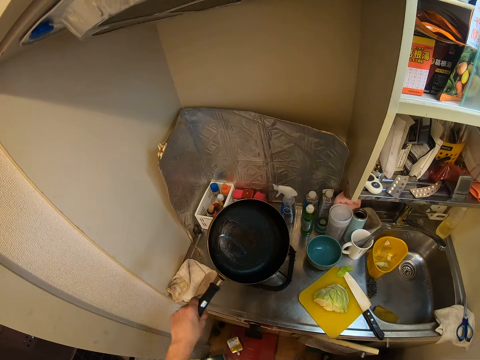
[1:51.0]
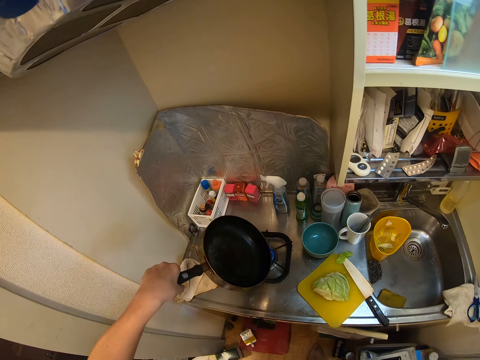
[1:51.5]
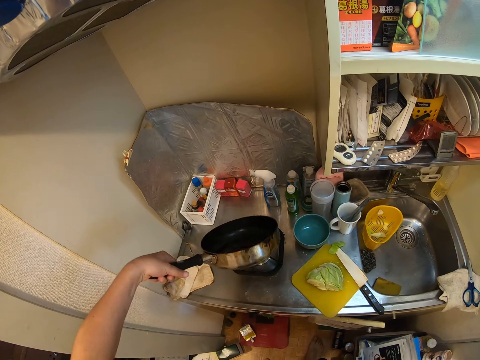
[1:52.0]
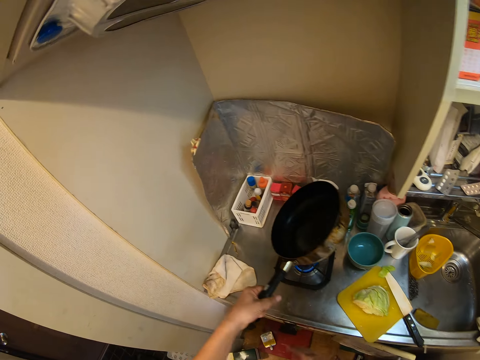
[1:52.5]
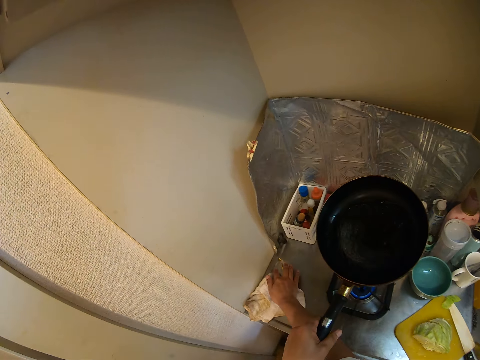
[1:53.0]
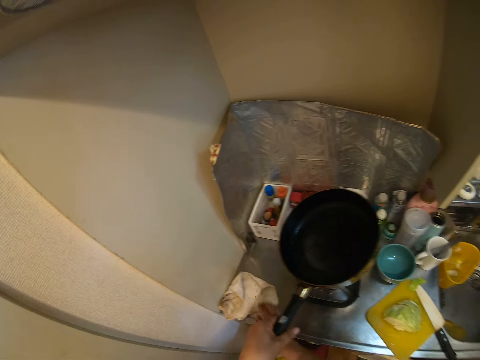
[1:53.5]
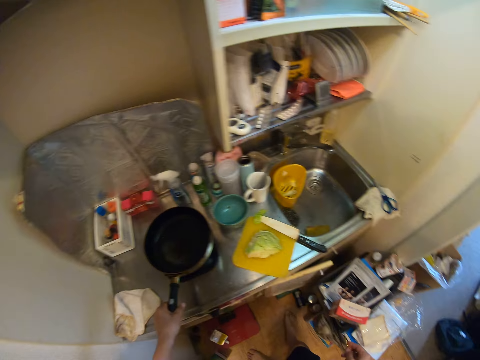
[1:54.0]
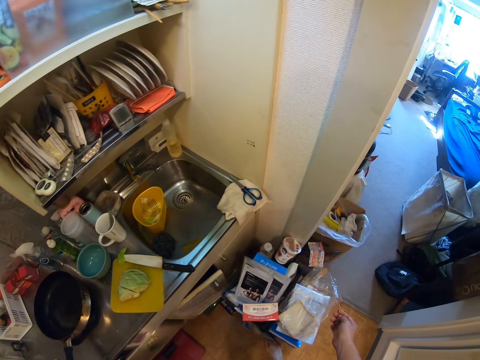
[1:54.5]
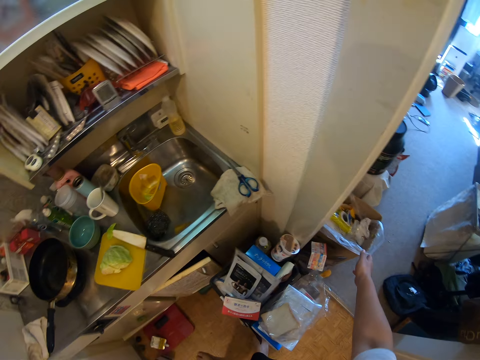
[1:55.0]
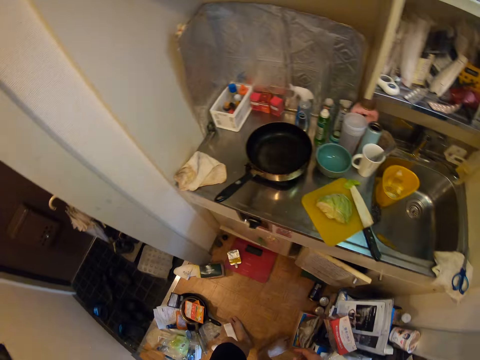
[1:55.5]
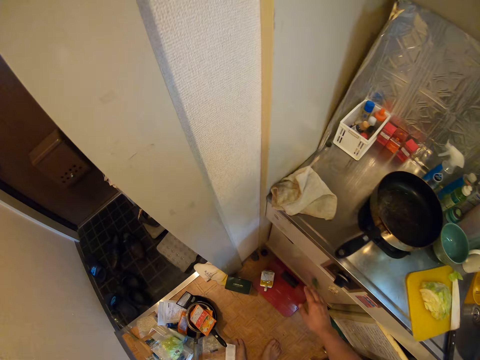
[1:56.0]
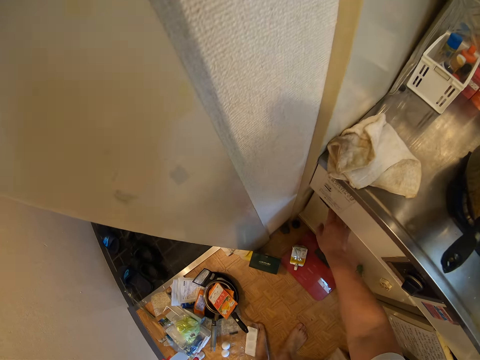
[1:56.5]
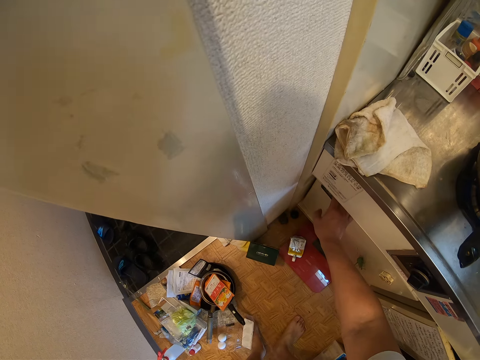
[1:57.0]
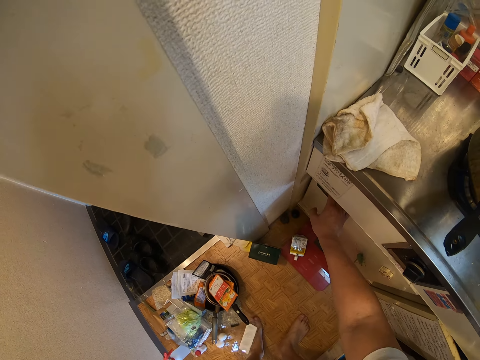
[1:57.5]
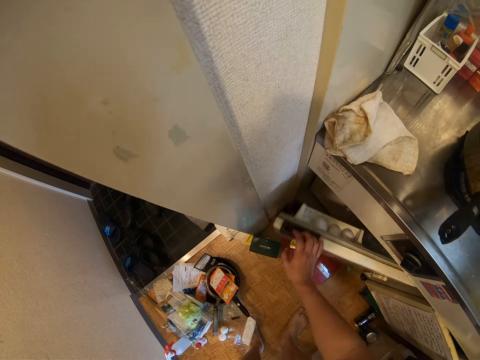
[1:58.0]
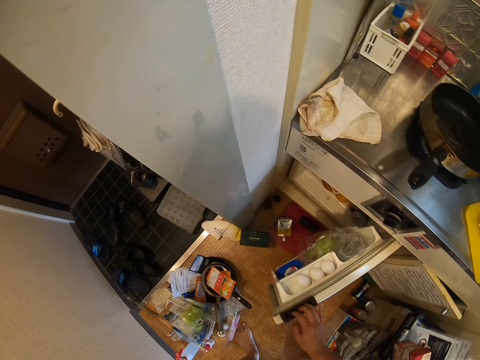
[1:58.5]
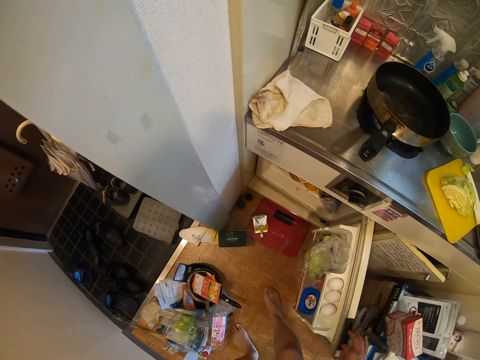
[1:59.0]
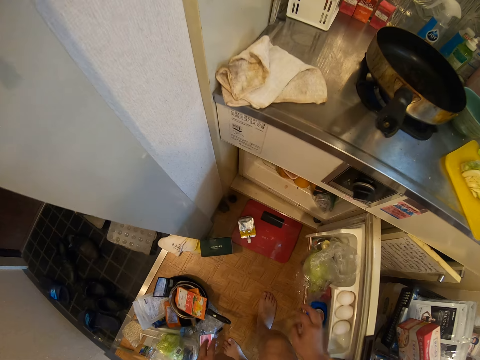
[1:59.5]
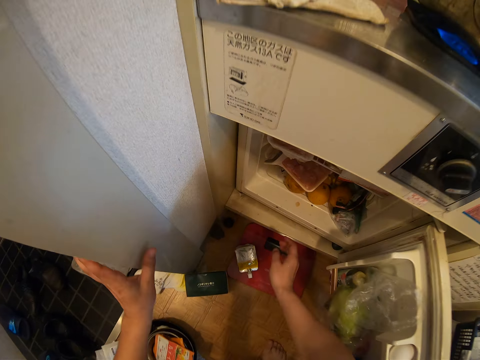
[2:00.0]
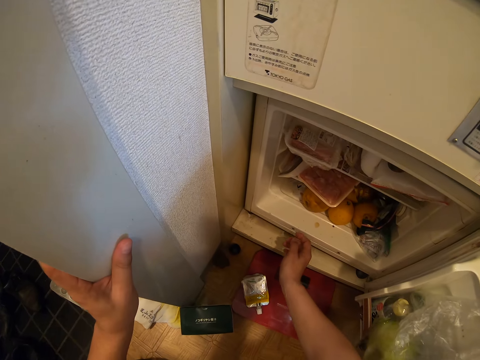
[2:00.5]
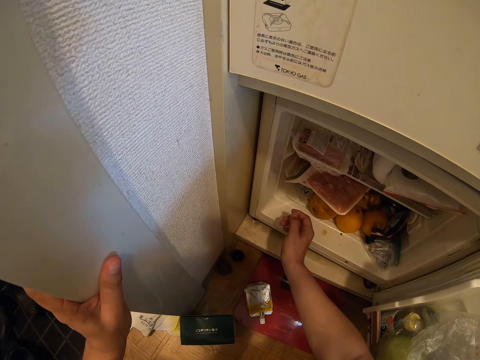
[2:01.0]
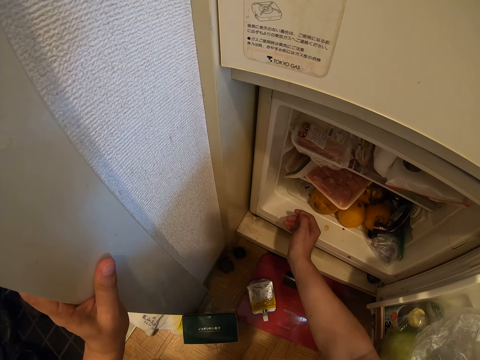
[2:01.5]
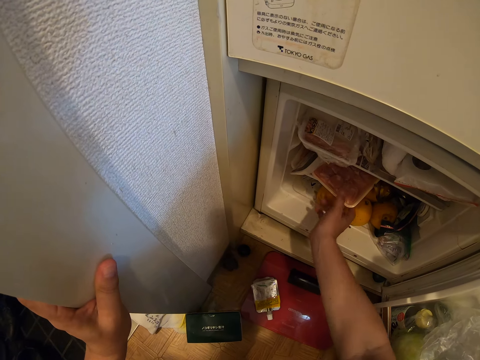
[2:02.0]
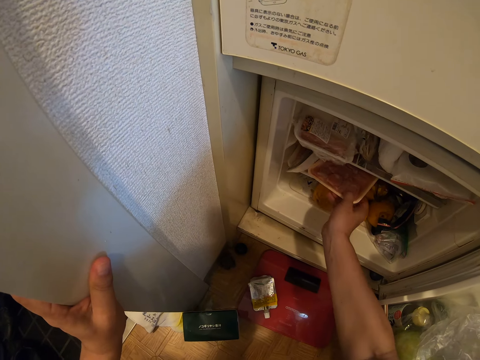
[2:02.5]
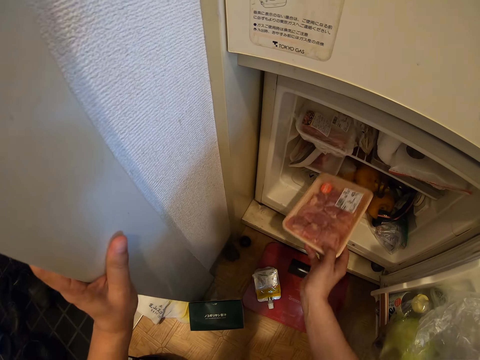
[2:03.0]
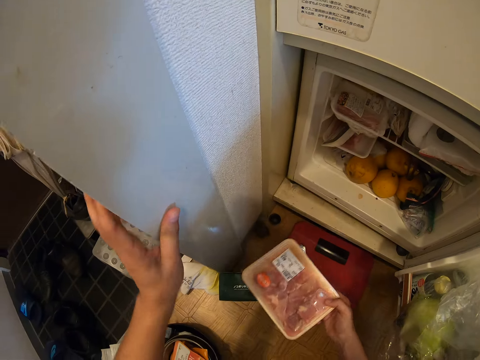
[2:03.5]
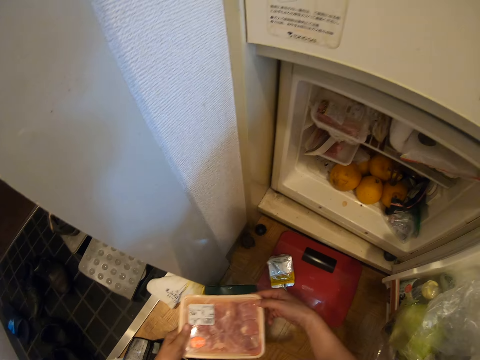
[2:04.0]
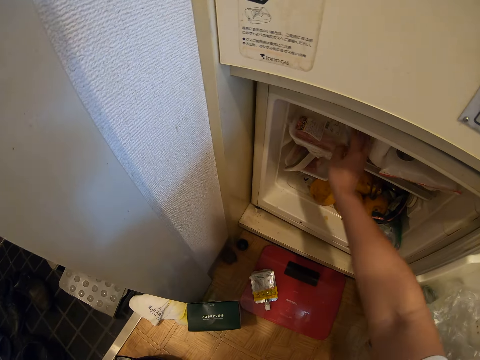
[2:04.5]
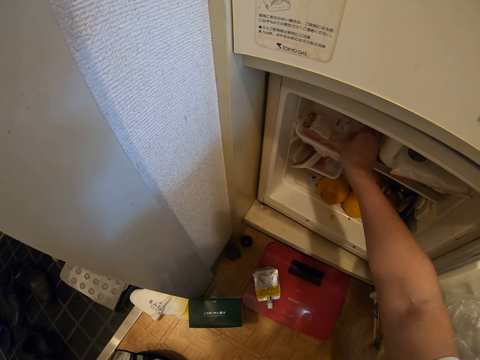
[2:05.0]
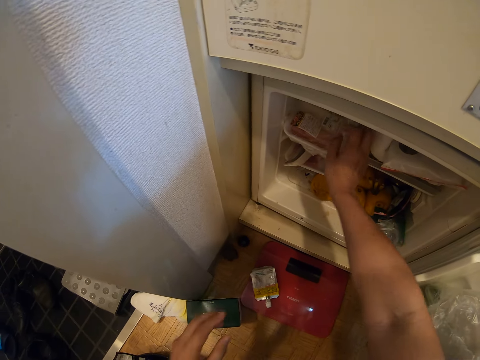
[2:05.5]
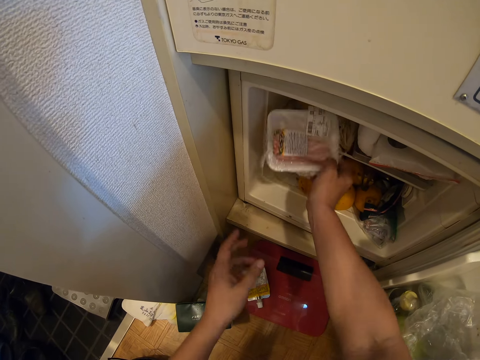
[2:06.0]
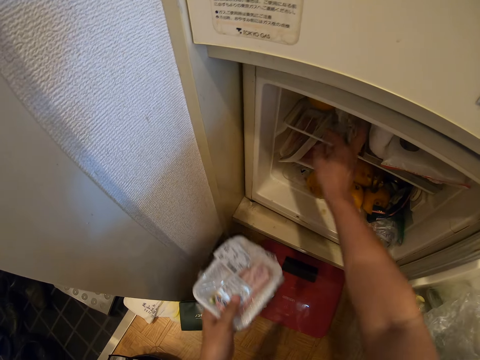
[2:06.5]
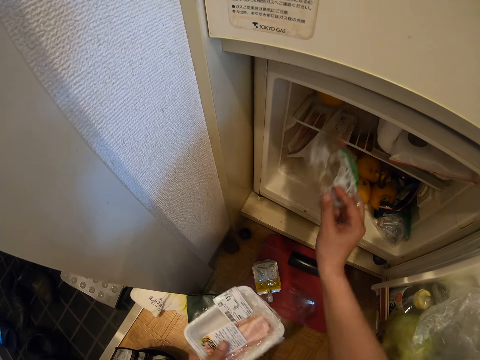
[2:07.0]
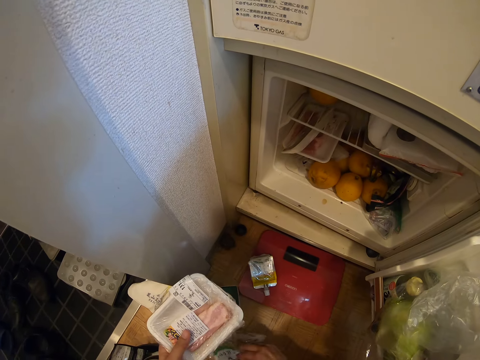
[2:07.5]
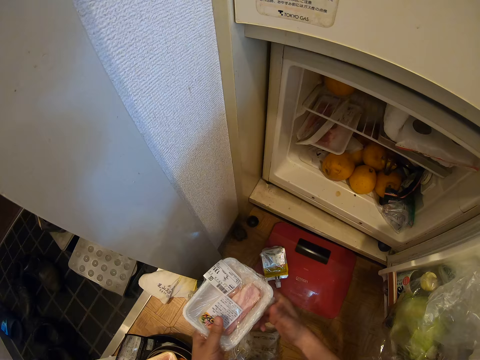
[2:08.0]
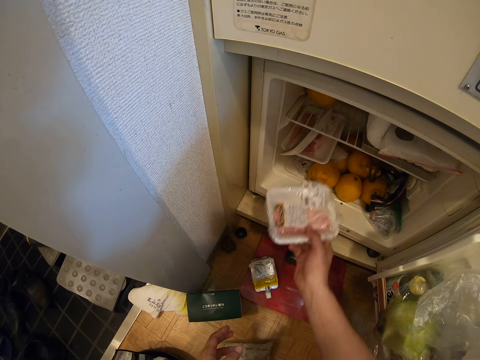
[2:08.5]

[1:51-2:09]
The camera wearer turns the cooking pot. He picks something. He drops the pan. He throws something in a bin and moves around. He opens a fridge or drawer. He brings out some food items. He picks a wrapped meat and holds the wrapped meat with his left hand. He picks something. He picks something again.

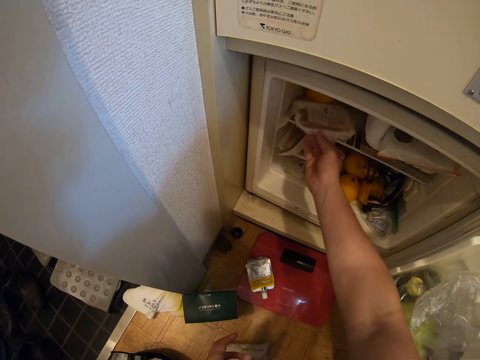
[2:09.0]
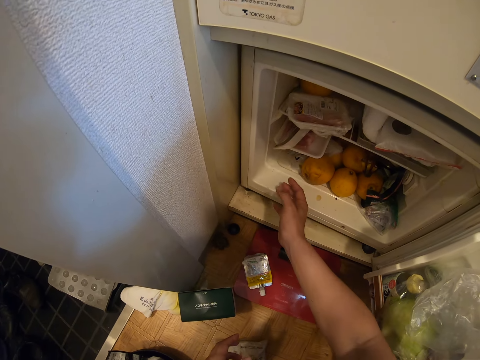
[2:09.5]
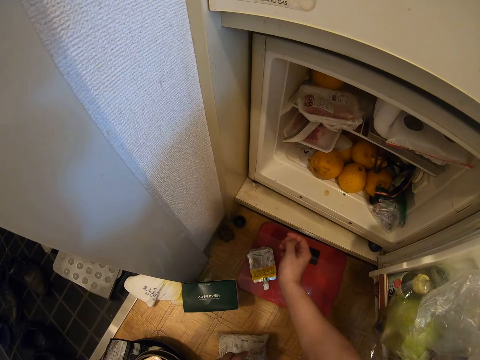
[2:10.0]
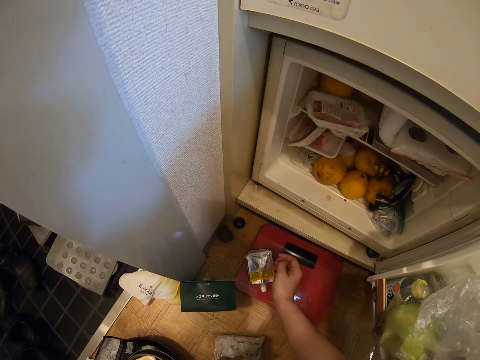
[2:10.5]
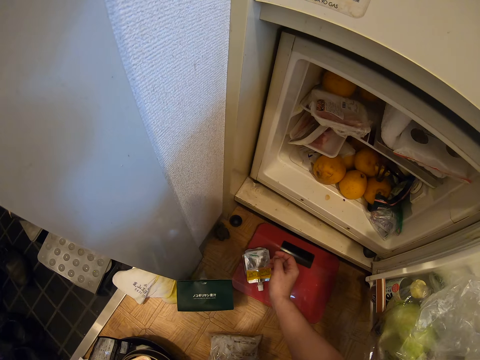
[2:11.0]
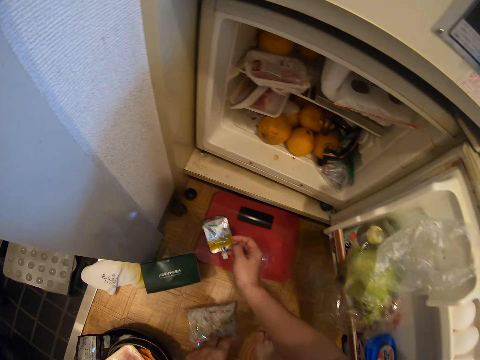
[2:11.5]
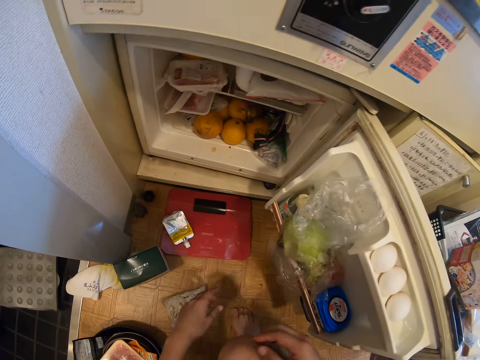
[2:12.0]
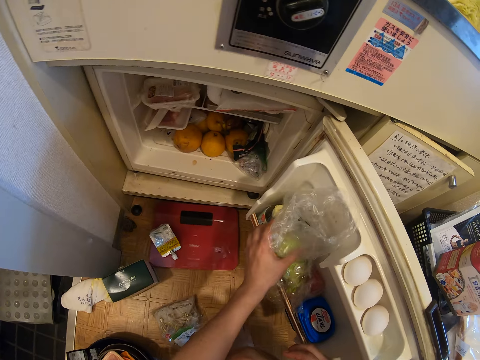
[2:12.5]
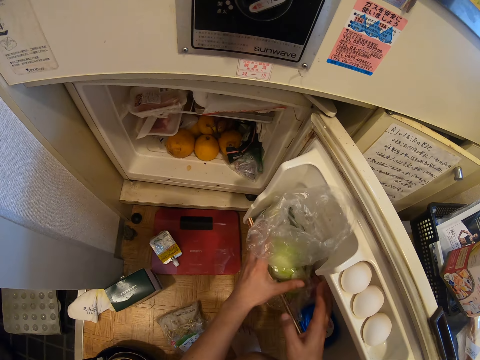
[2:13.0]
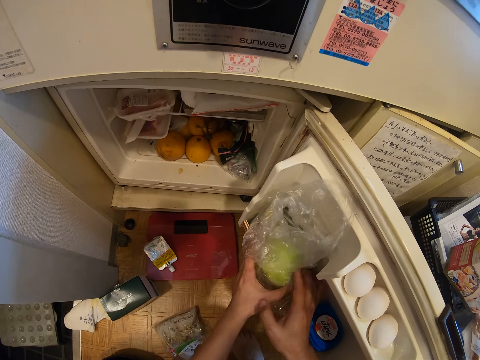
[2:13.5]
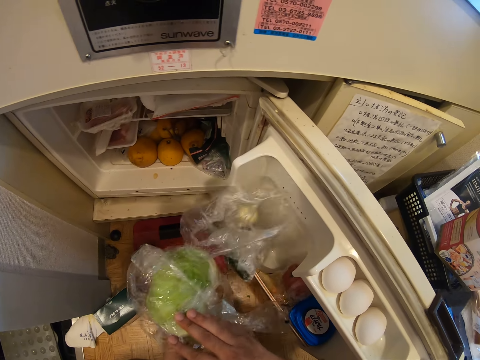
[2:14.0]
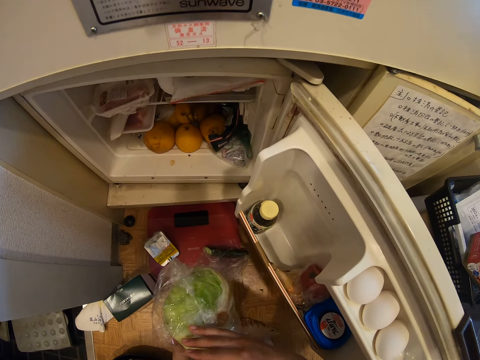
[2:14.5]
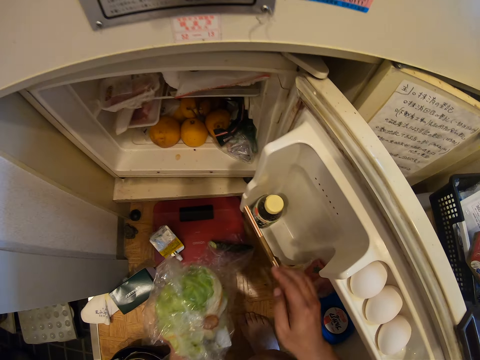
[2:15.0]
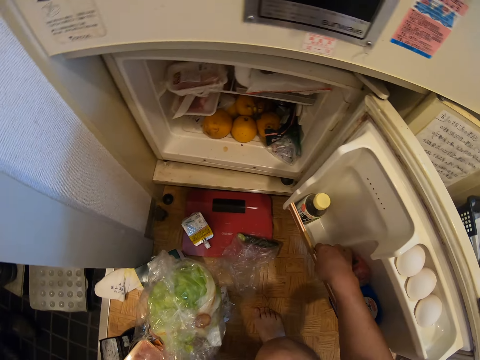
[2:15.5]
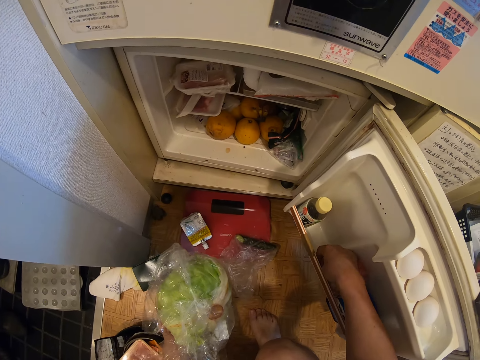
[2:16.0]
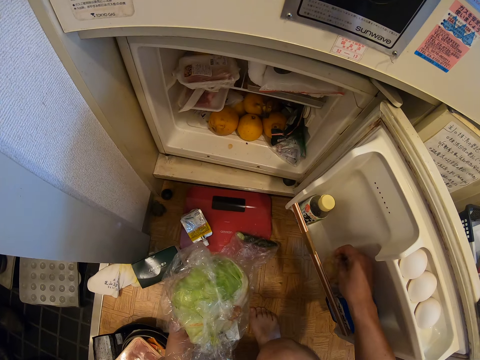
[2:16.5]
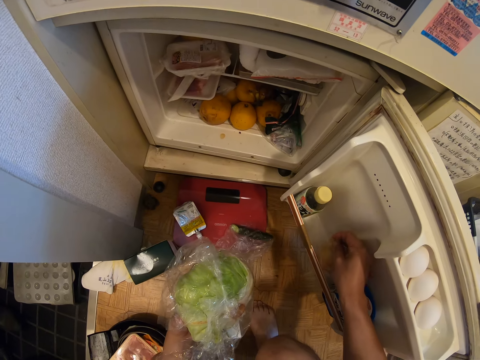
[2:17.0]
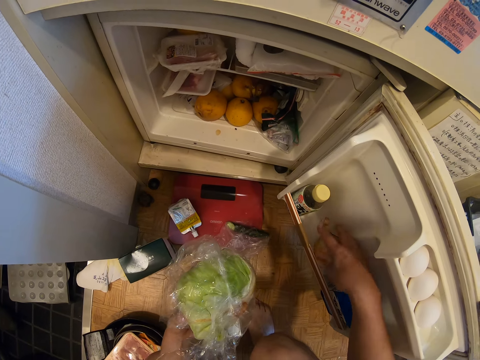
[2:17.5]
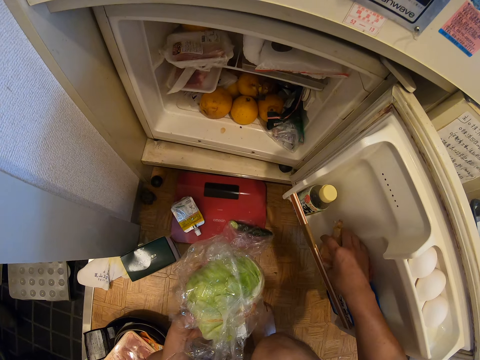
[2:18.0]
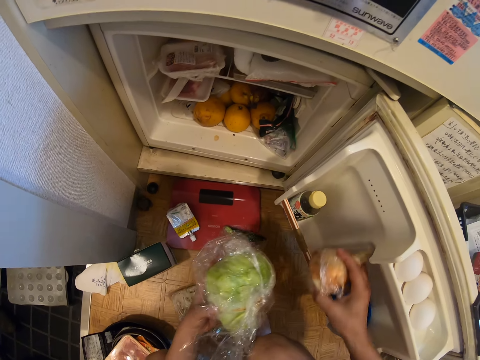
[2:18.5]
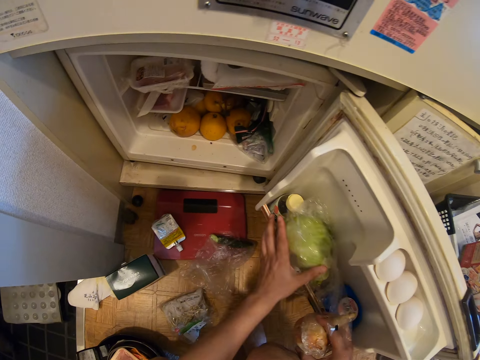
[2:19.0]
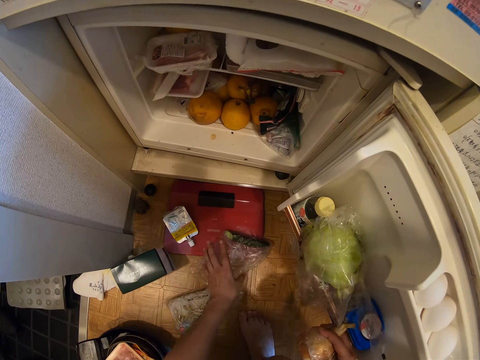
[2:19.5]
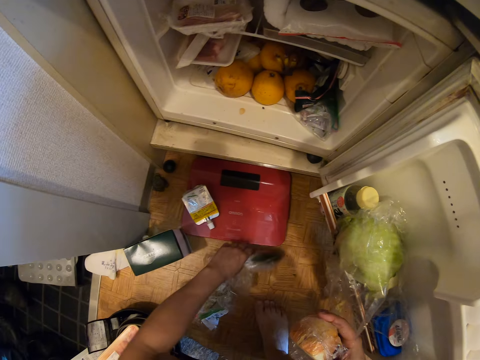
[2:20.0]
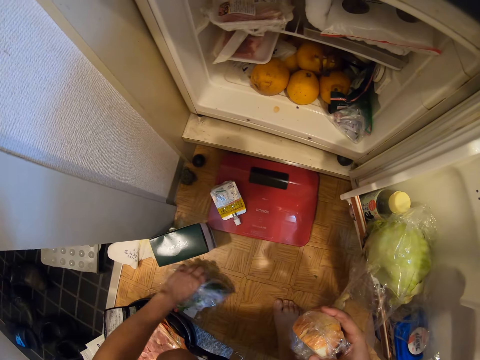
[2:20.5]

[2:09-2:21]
The camera wearer puts something in the fridge. They hold a paper. They pick a wrapped cabbage and hold the cabbage. They pick an onion from the fridge. They place the cabbage in the fridge. They pull a wrapped cucumber.
